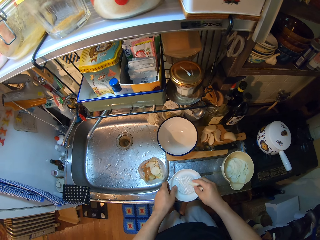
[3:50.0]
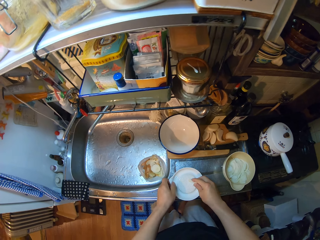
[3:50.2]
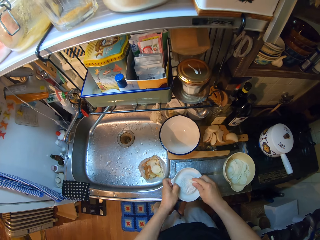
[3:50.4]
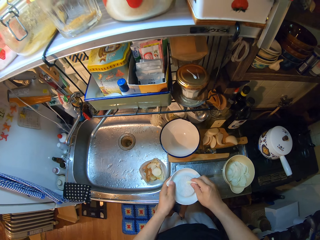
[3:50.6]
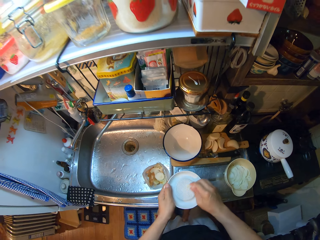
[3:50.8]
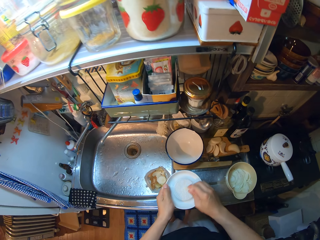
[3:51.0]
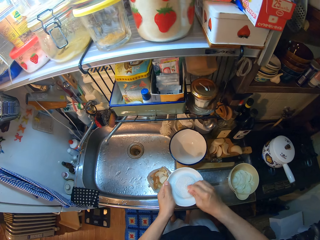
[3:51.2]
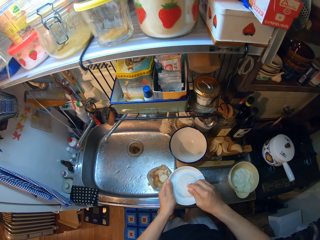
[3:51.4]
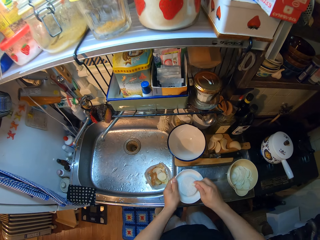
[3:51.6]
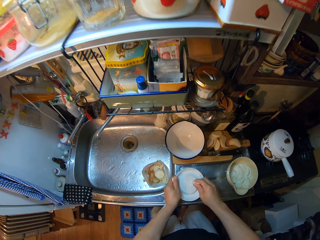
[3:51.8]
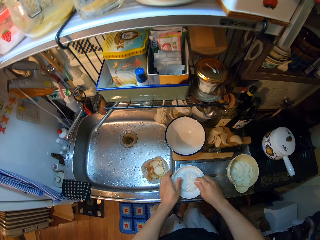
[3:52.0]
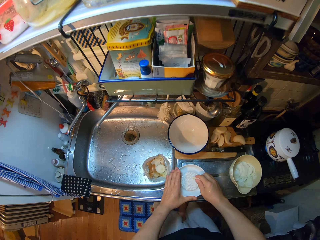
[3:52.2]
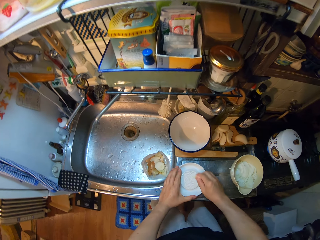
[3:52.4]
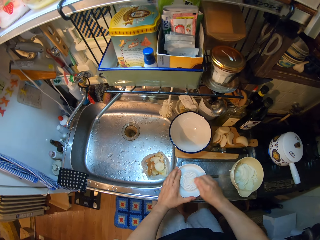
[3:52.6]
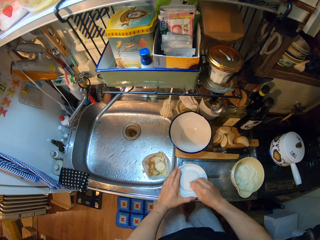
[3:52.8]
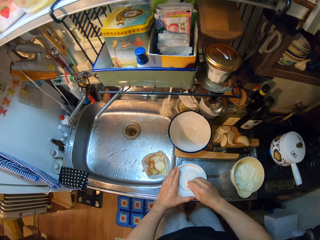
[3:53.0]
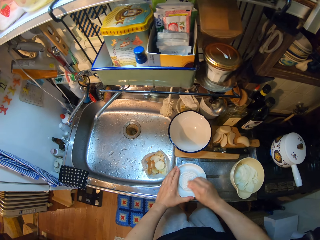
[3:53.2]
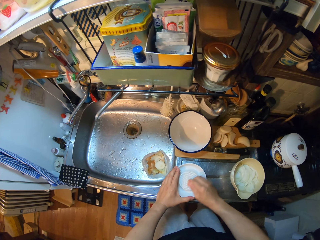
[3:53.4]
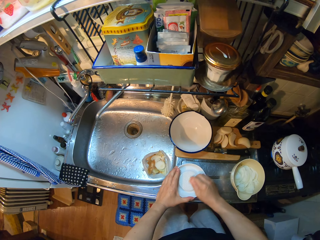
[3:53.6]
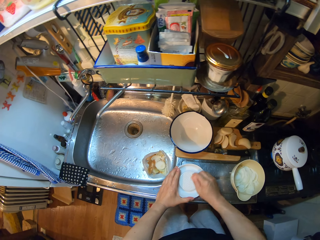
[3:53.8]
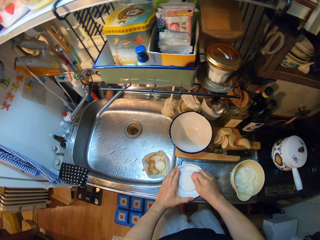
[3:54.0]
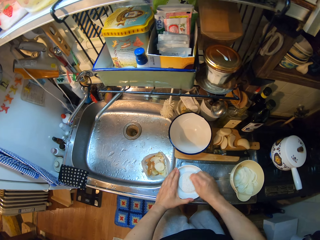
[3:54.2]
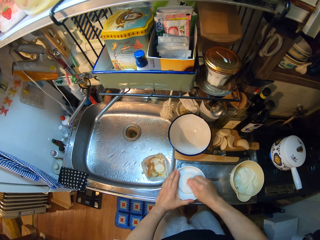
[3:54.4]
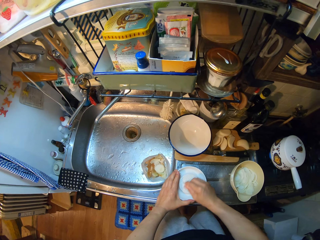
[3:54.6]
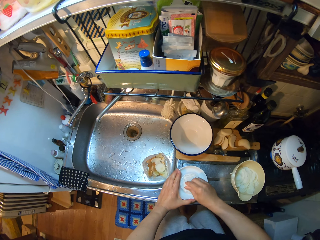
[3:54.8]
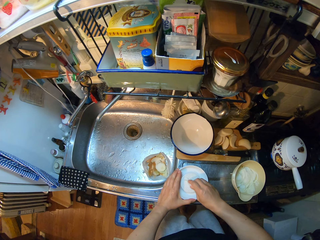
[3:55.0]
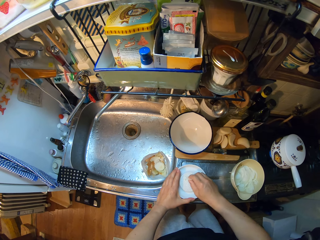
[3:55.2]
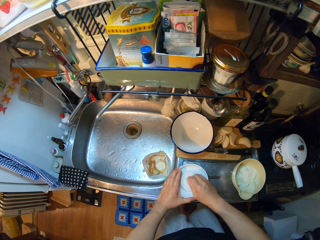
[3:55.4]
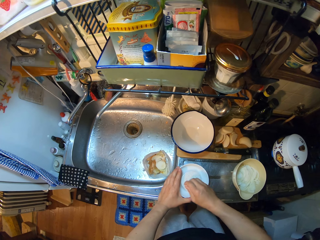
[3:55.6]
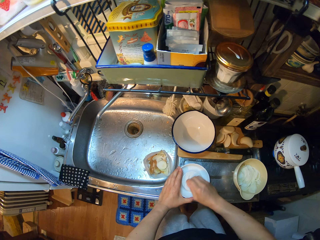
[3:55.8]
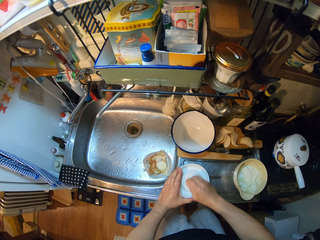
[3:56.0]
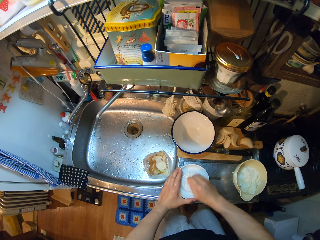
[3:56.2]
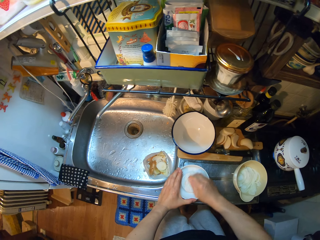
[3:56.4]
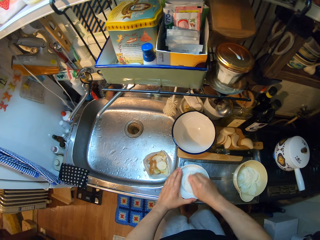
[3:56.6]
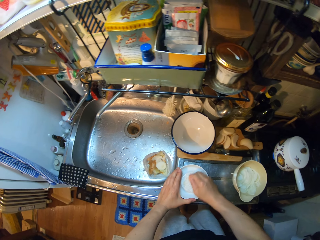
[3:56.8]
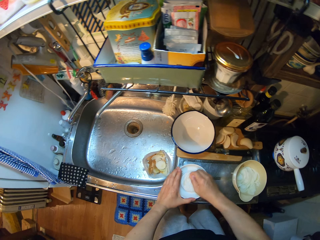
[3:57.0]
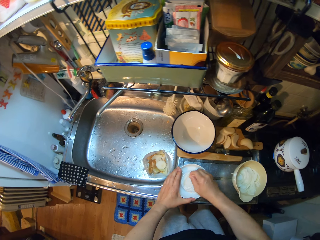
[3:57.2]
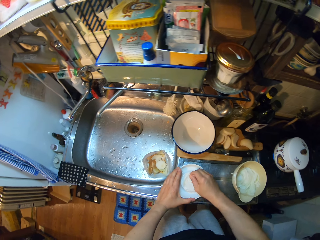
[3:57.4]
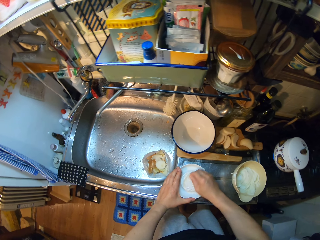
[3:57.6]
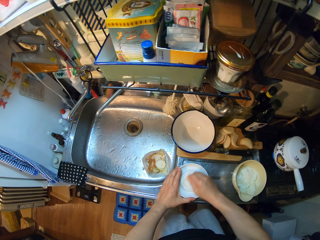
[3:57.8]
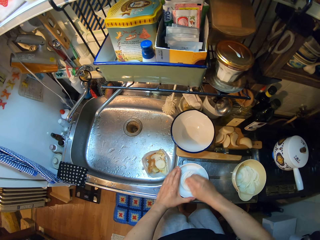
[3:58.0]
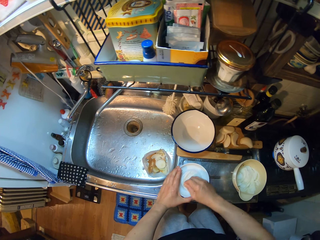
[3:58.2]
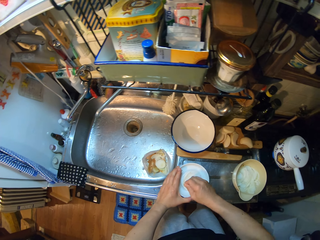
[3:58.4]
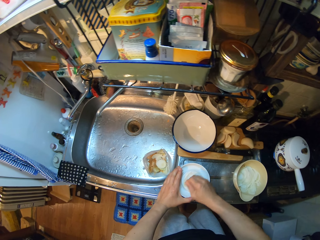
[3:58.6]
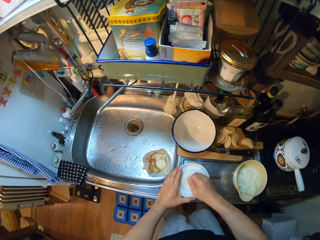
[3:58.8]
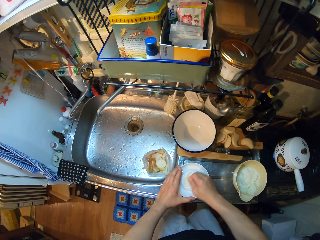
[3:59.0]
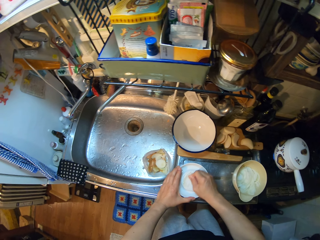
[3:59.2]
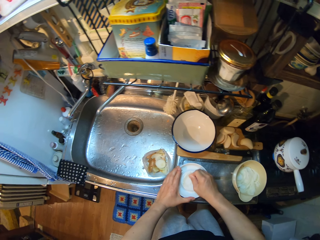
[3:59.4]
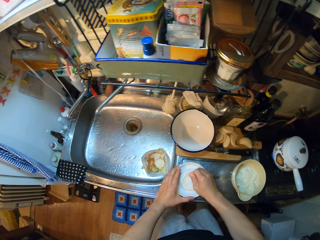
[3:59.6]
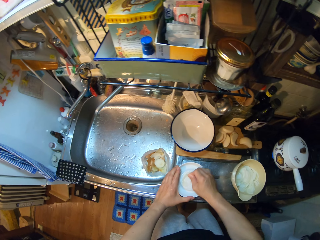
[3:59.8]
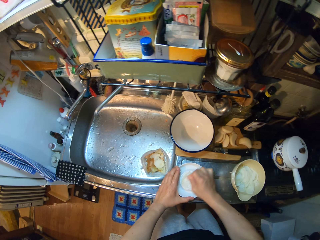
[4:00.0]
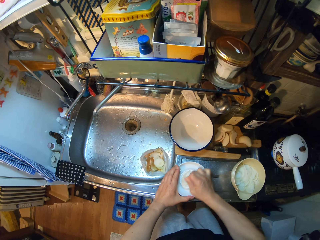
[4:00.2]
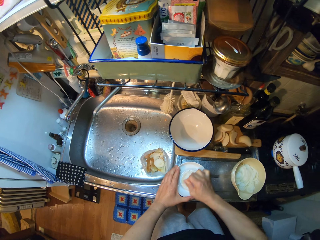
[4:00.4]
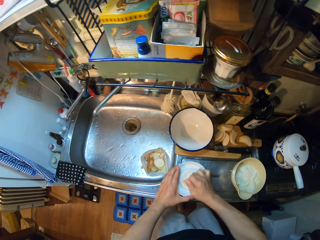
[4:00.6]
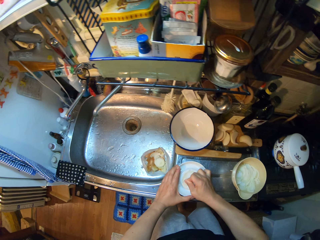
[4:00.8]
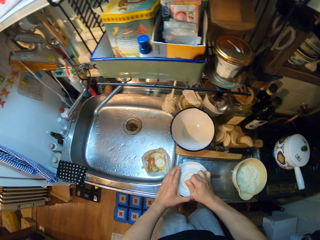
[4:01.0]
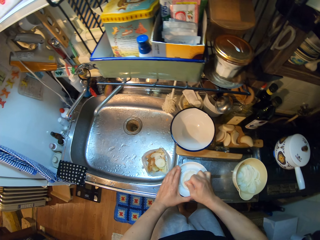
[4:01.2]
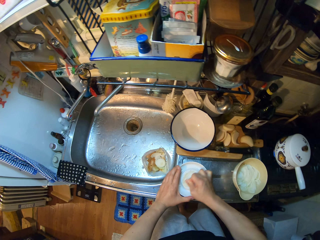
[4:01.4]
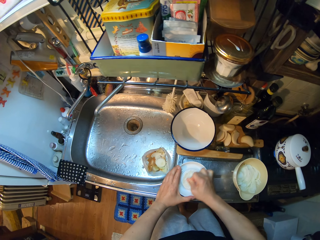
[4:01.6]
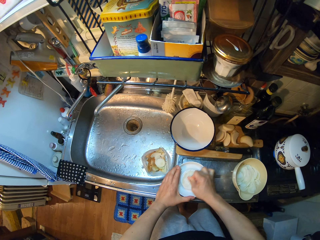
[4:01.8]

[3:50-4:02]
The camera wearer passes the onion piece to her right hand. She raises the grater. She grates the onion with the grater. She drops the grater on the drain of the sink. She continues grating the onion.

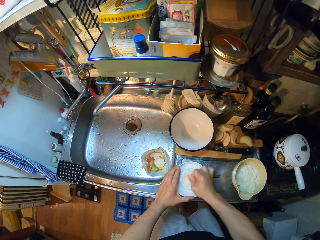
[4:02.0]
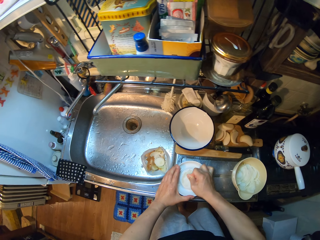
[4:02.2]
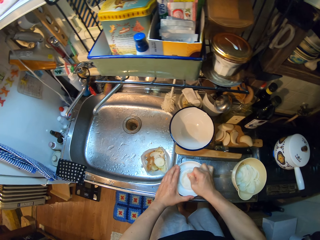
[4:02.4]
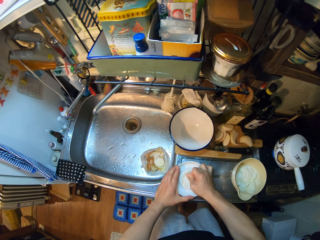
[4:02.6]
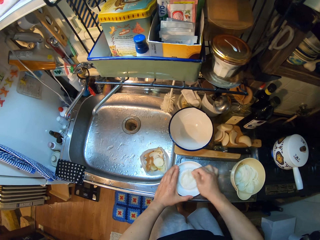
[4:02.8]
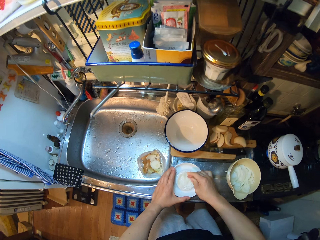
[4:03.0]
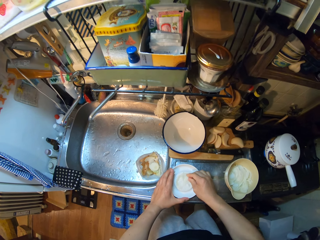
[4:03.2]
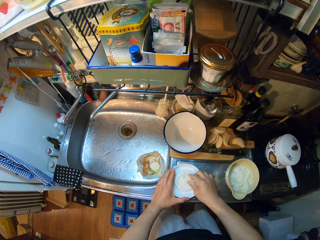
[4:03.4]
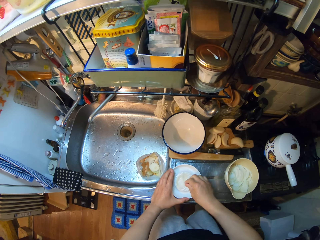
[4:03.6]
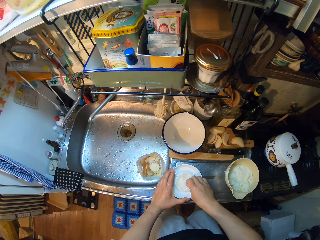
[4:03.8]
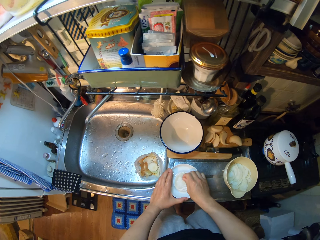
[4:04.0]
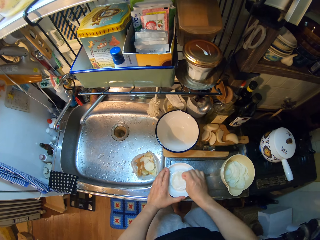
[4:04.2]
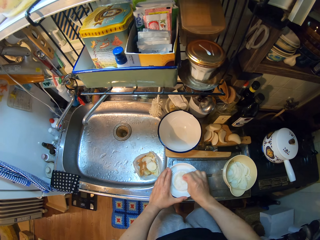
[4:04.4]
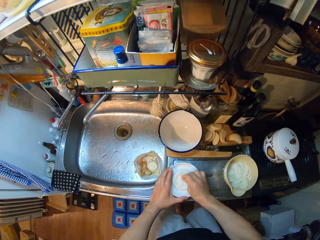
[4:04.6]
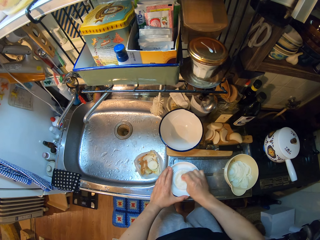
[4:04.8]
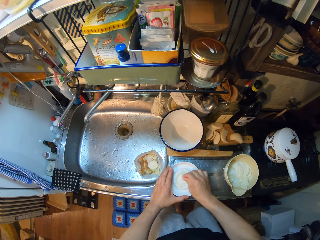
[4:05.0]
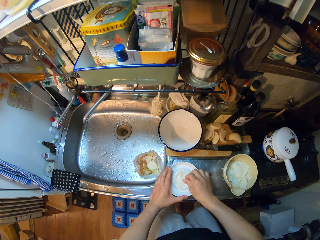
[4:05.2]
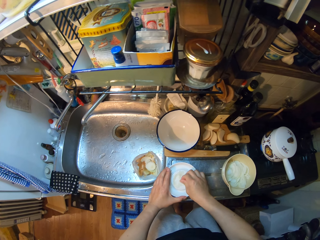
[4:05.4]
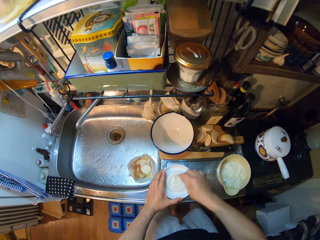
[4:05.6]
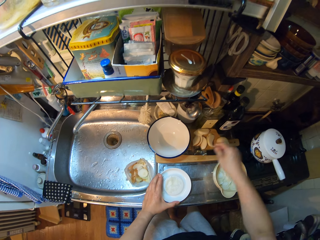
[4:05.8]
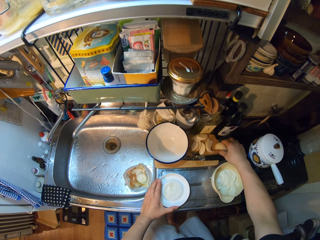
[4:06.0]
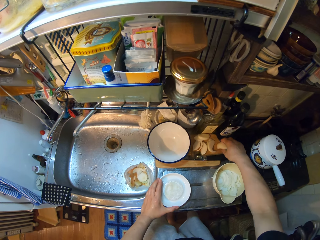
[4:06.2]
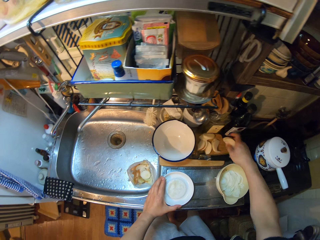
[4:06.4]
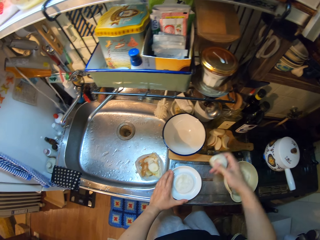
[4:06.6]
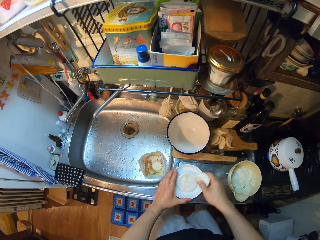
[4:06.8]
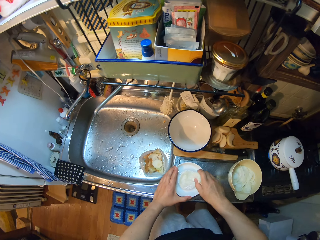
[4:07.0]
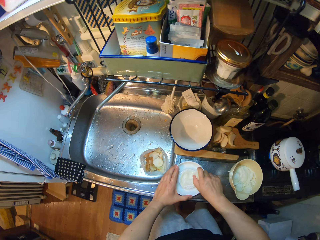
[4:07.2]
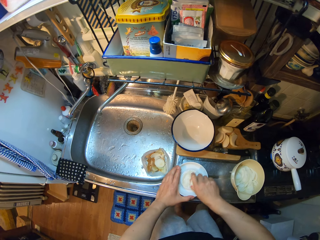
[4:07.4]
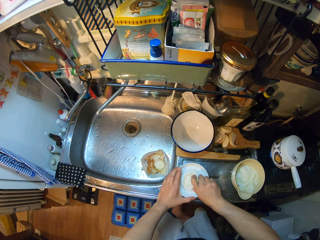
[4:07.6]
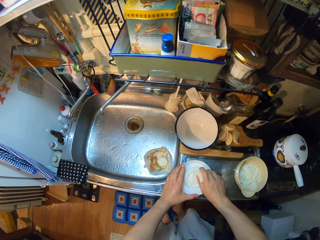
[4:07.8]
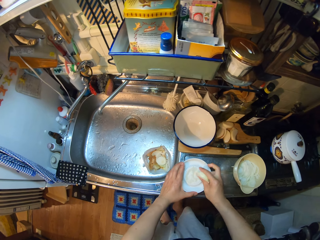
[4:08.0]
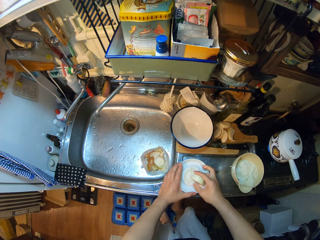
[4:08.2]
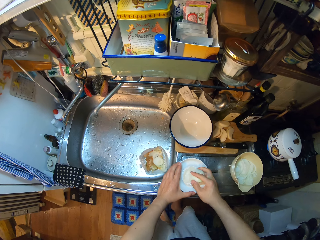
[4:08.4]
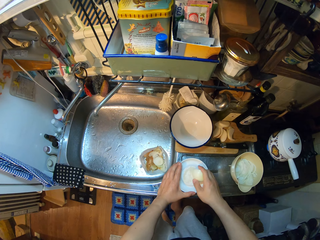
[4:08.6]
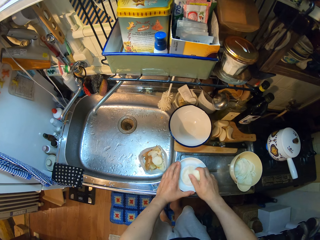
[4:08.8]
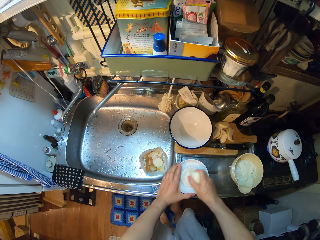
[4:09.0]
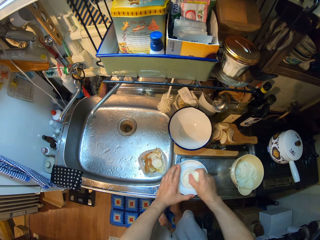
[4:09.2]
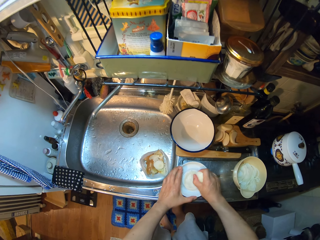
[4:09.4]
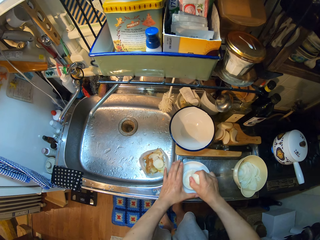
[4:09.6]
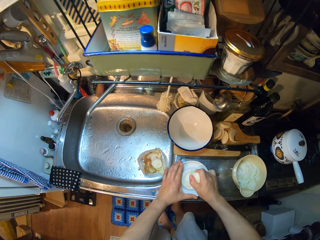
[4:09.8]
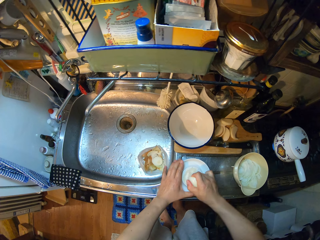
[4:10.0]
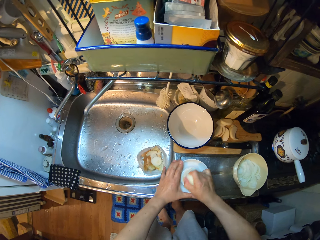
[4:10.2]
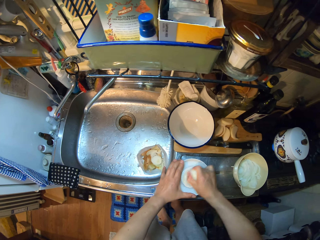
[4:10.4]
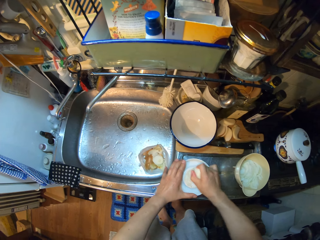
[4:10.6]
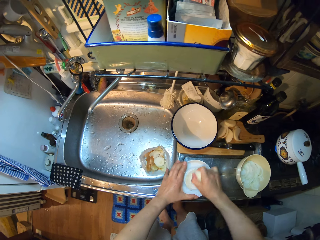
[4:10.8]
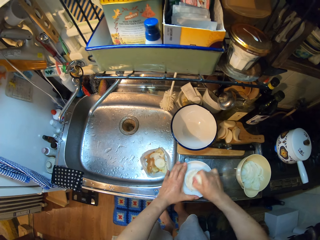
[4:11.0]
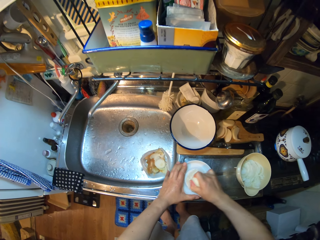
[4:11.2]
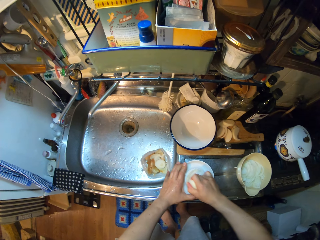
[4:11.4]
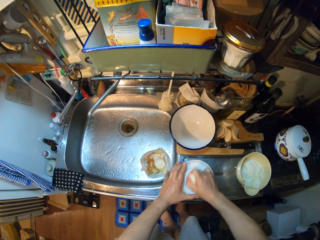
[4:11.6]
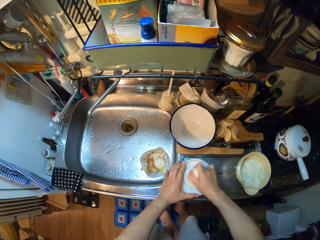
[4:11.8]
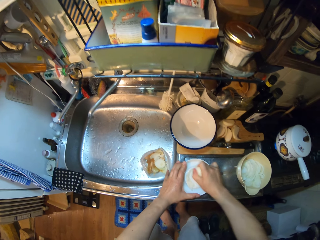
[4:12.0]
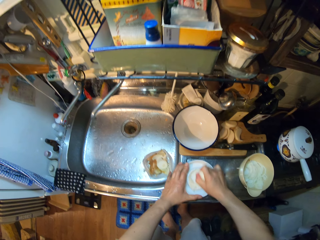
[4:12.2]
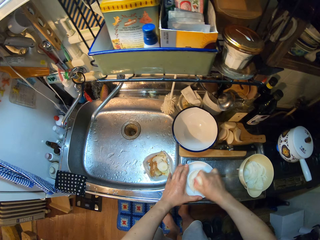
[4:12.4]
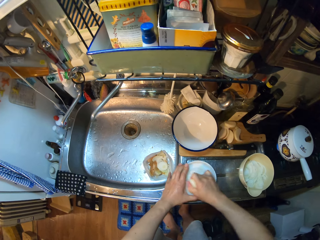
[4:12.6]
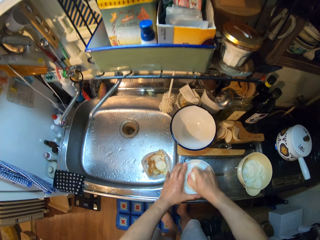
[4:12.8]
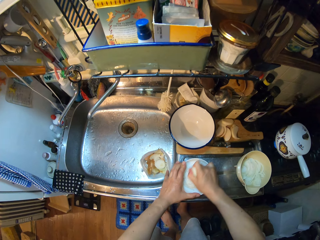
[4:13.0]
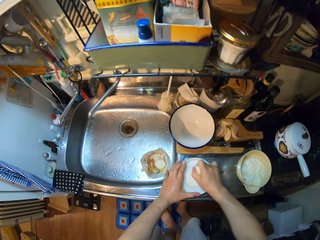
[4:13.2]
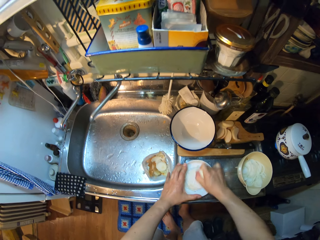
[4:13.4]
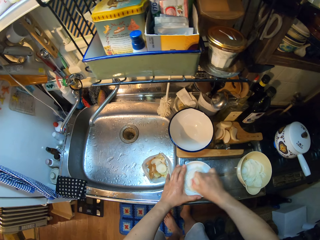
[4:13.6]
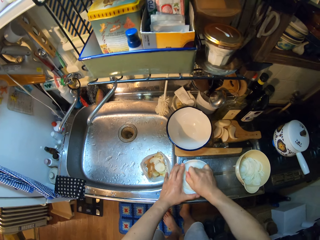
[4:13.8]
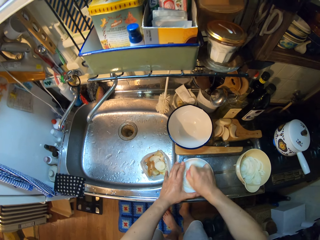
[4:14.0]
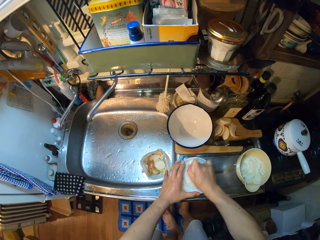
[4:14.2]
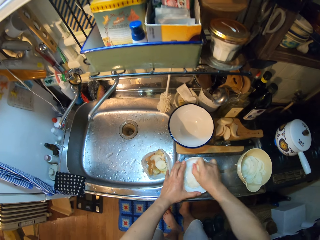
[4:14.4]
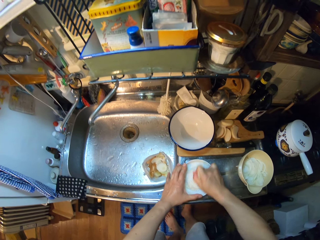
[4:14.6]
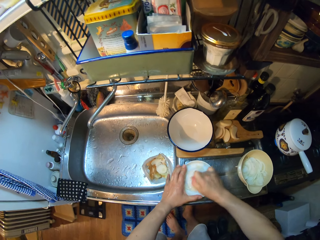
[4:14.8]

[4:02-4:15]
The camera wearer picks another onion from the chopping board. She grates the onion with a grater. She stops chopping something with a chopper. She grates something with the grater.
